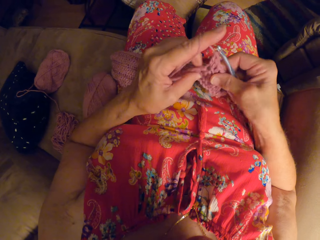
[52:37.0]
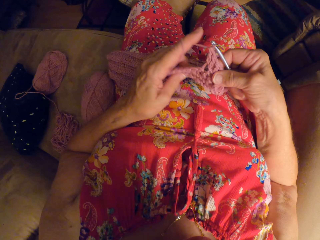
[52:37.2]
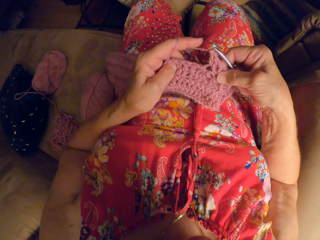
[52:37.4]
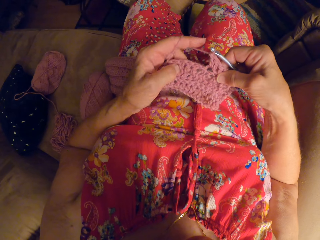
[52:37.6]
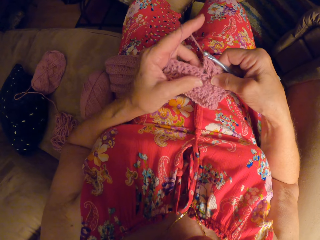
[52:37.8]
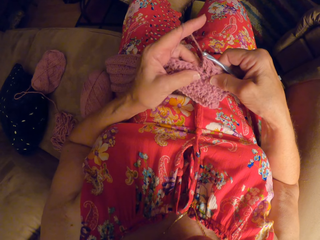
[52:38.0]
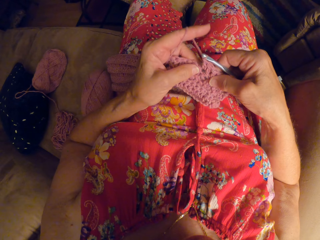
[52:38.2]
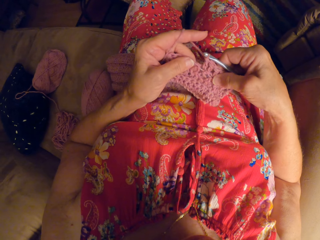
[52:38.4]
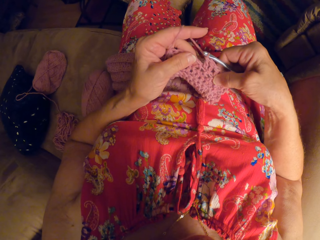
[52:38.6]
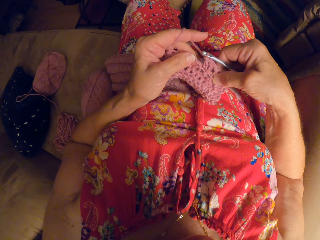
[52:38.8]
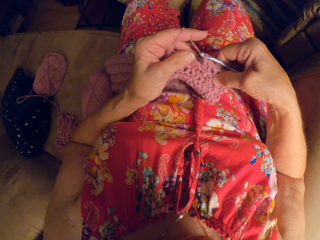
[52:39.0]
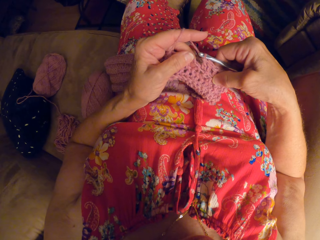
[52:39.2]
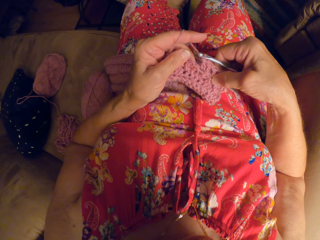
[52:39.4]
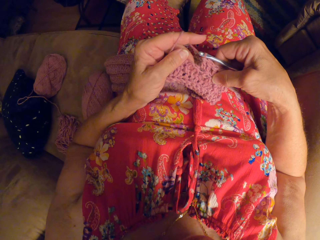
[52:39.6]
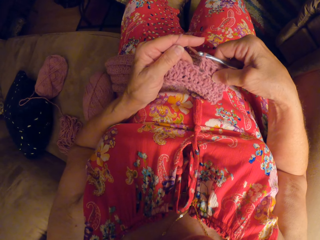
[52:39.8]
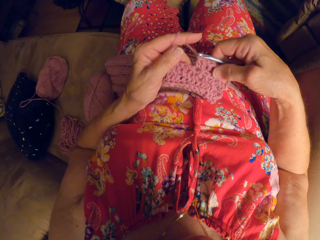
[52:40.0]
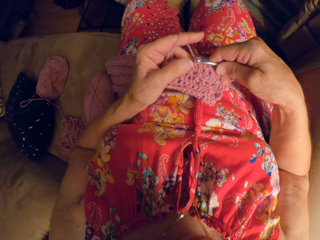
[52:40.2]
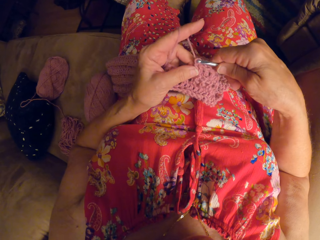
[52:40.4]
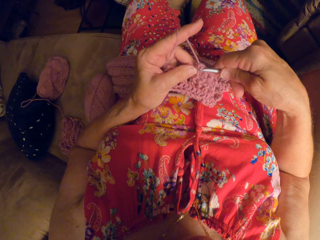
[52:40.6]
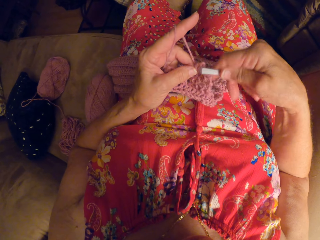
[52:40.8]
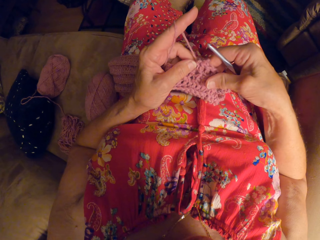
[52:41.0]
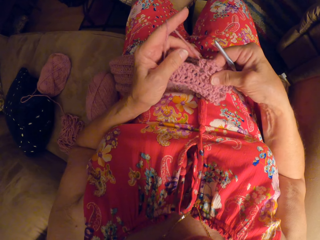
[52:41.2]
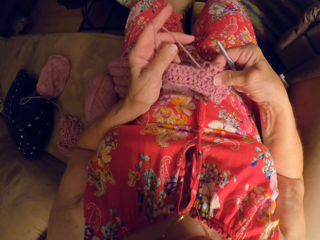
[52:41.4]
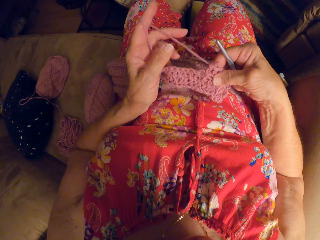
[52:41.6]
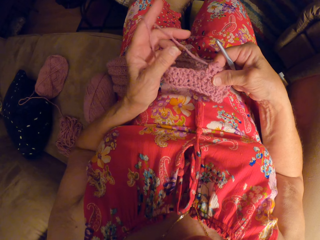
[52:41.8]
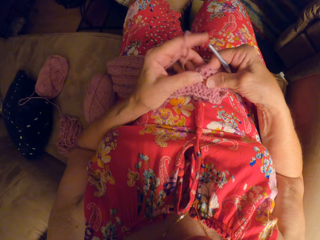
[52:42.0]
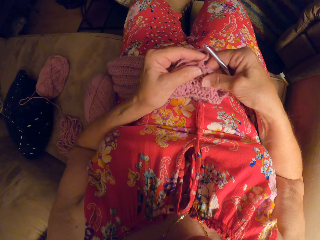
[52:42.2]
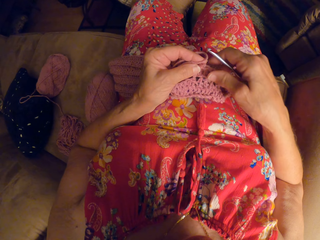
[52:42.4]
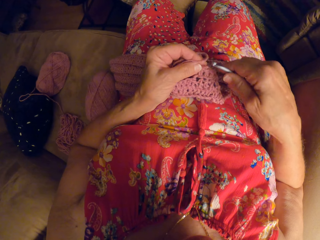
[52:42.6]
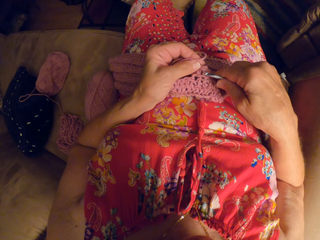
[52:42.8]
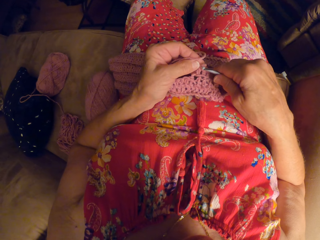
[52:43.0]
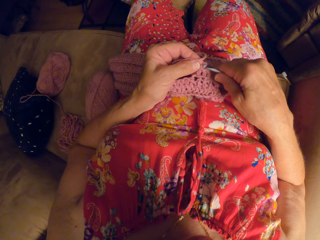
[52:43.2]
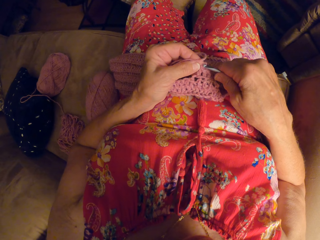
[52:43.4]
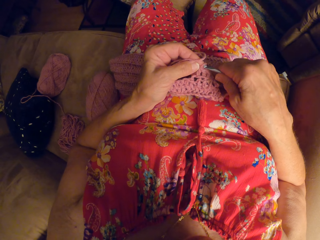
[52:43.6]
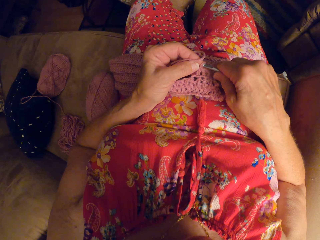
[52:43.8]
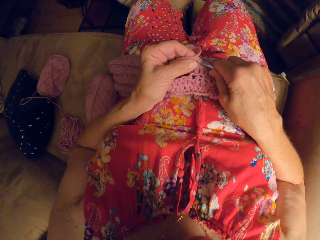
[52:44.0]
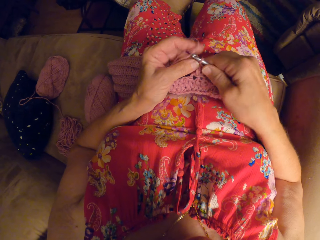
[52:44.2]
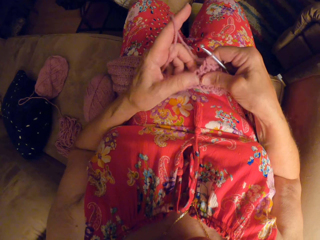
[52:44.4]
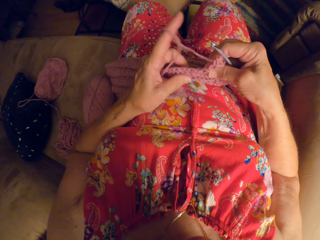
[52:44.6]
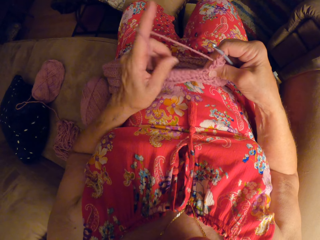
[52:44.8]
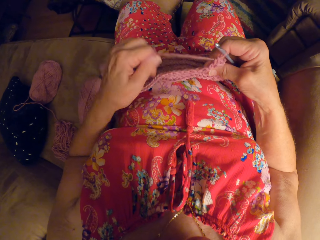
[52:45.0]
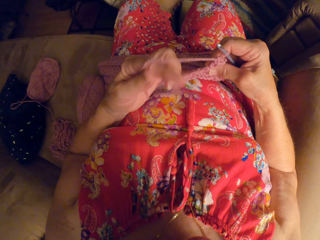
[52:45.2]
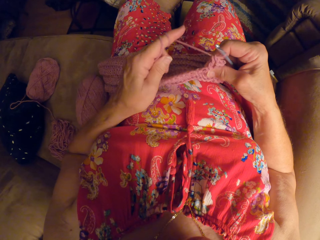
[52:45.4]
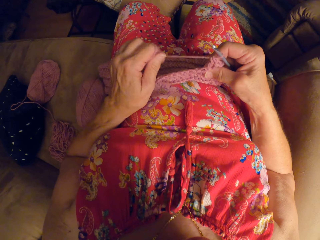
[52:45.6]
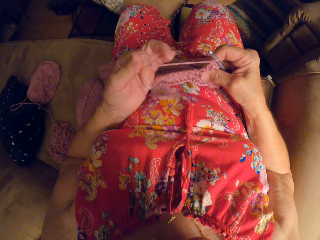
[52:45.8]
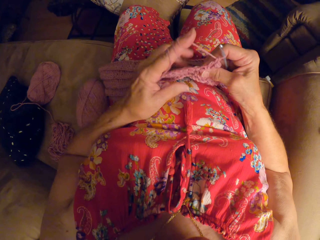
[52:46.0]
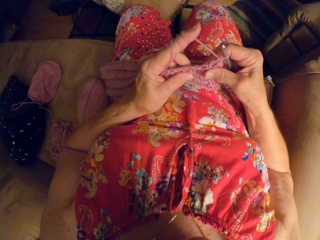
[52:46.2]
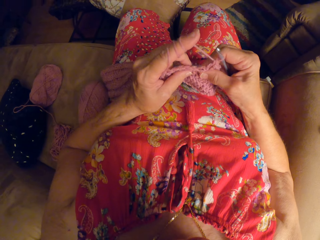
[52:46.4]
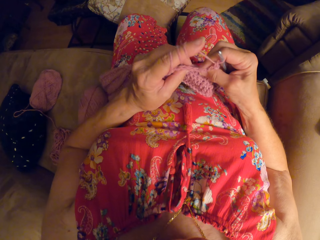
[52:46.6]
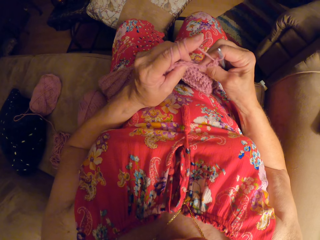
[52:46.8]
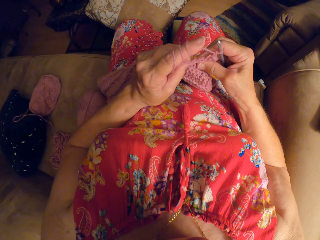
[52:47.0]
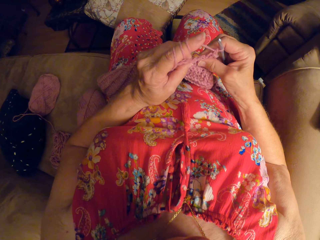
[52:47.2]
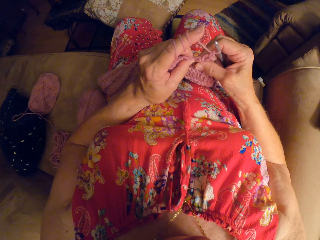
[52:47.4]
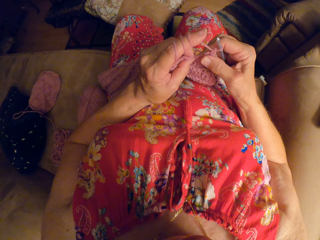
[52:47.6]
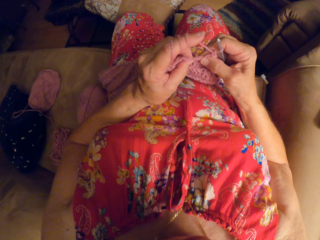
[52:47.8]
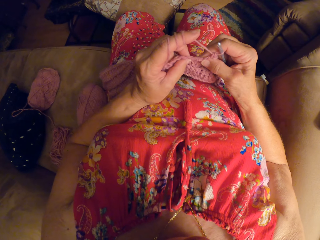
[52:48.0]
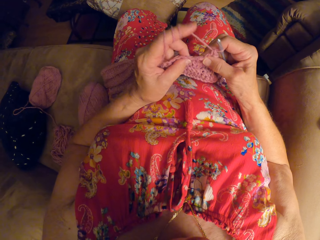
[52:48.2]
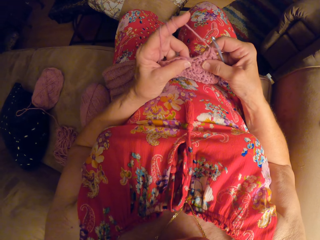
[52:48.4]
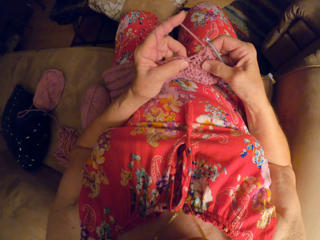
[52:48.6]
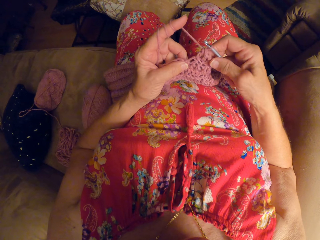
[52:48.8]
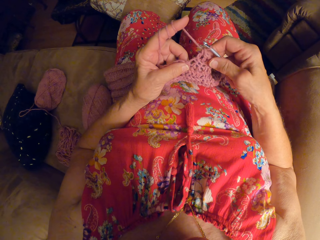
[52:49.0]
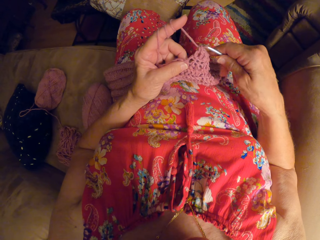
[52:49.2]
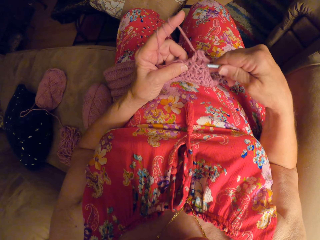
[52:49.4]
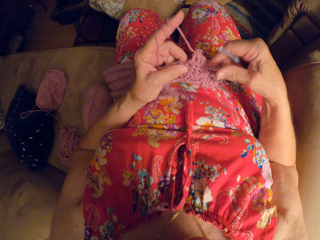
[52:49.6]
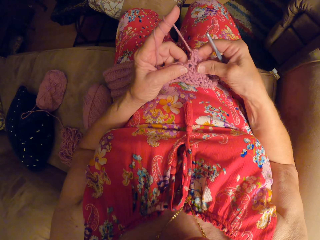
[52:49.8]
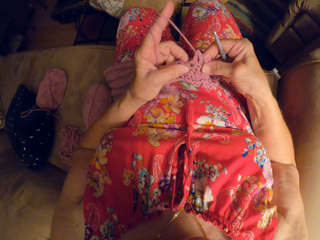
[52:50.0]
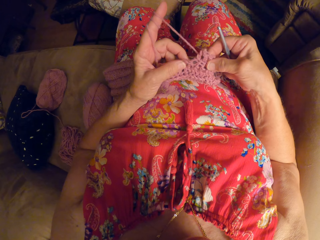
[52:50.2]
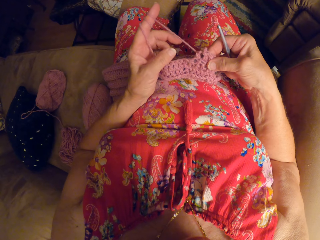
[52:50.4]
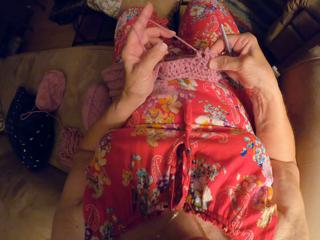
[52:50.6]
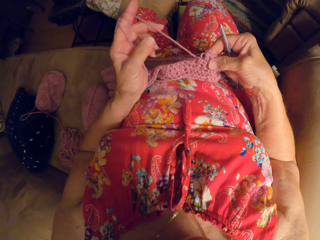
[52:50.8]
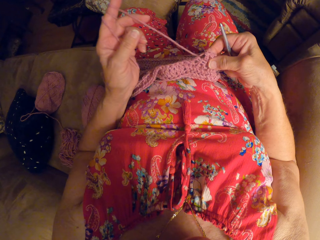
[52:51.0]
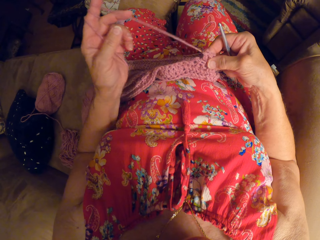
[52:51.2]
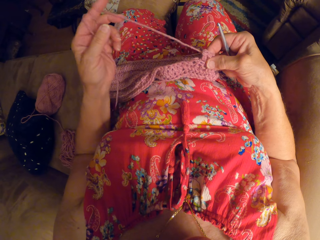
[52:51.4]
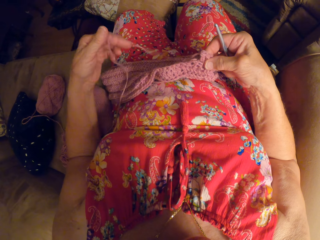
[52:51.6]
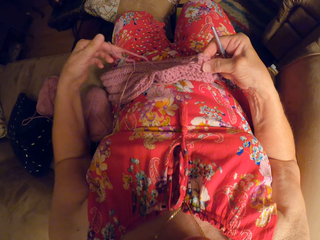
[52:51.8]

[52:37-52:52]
The camera wearer examines the crochet craft. She removes the crochet hook from the yarn. She loosens the rough edge of the crochet craft. She inserts the crochet hook into the yarn. She winds the yarn strand around her left index finger. She examines the crochet craft. She touches the fabric. She removes the crochet hook from the yarn. She loosens the rough edge of the crochet craft.

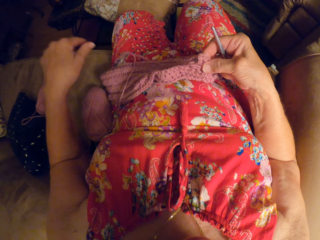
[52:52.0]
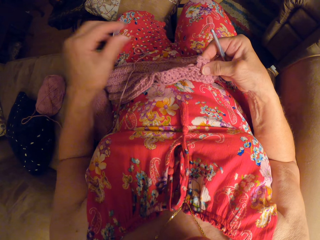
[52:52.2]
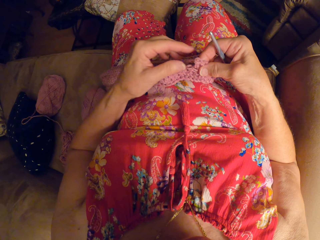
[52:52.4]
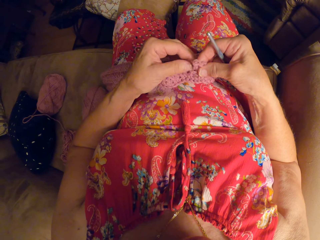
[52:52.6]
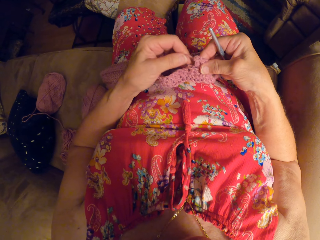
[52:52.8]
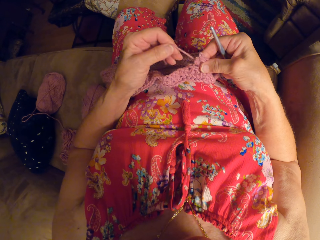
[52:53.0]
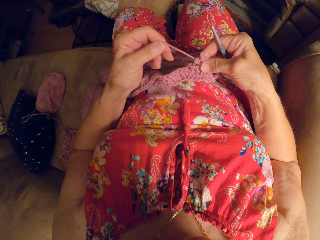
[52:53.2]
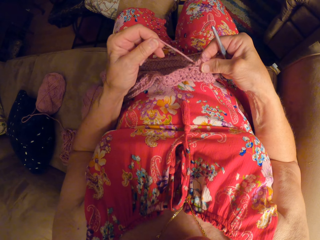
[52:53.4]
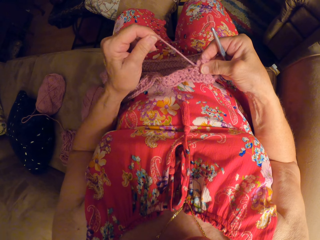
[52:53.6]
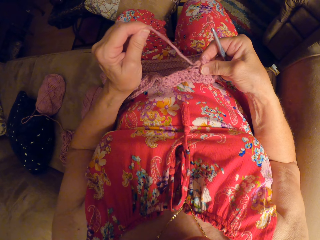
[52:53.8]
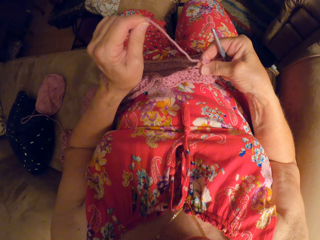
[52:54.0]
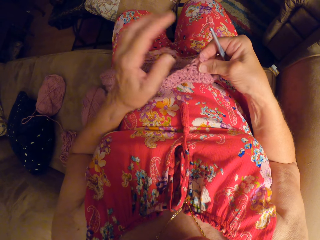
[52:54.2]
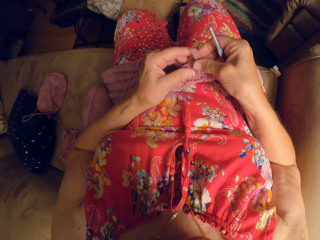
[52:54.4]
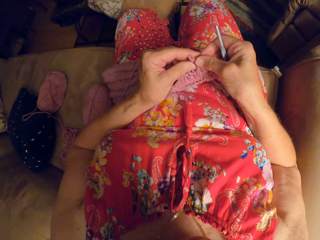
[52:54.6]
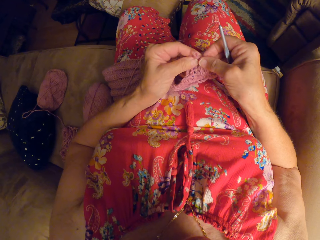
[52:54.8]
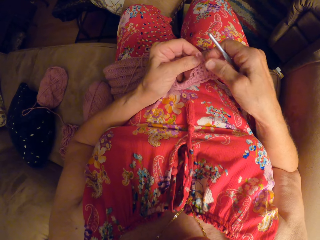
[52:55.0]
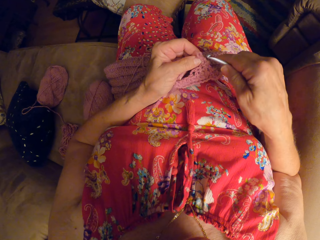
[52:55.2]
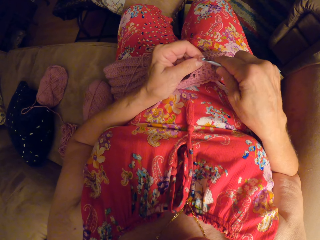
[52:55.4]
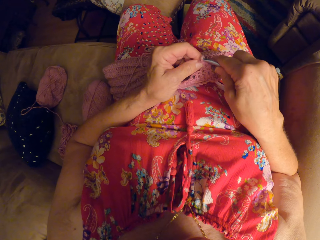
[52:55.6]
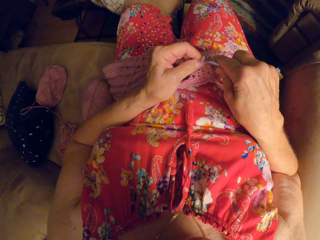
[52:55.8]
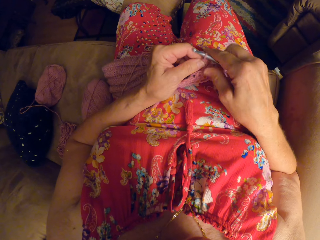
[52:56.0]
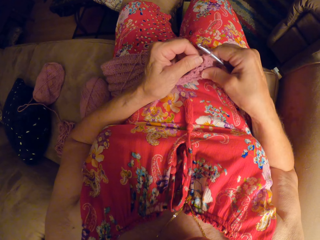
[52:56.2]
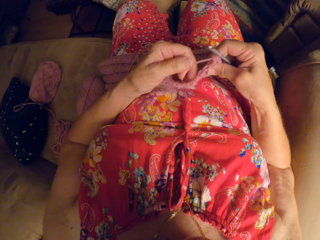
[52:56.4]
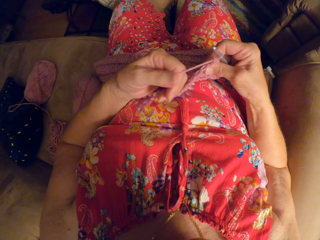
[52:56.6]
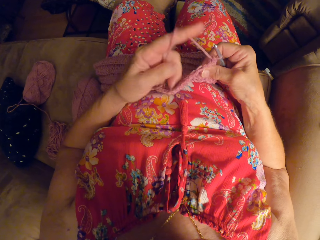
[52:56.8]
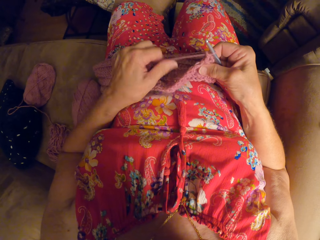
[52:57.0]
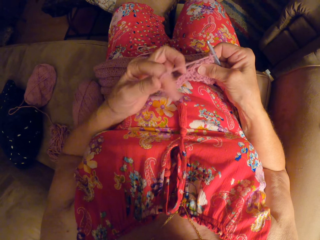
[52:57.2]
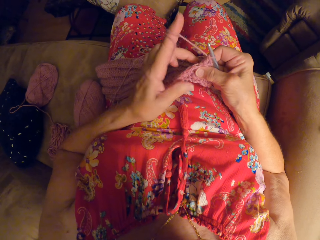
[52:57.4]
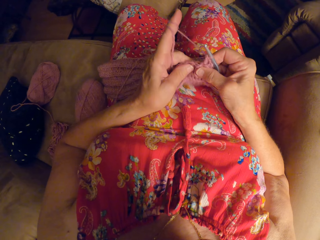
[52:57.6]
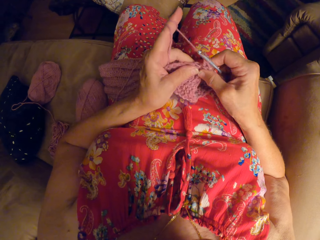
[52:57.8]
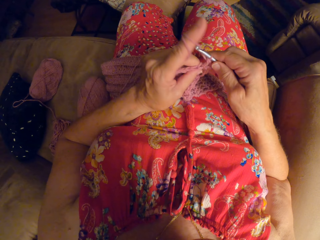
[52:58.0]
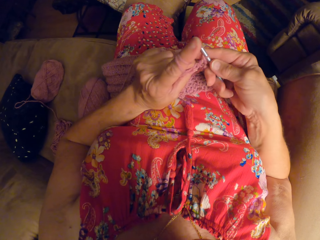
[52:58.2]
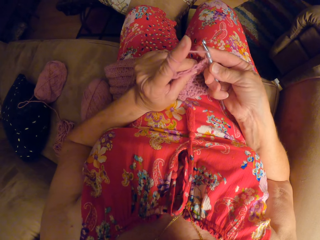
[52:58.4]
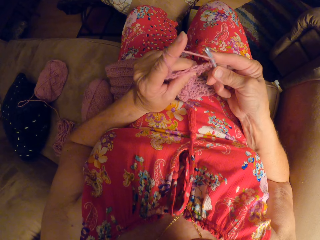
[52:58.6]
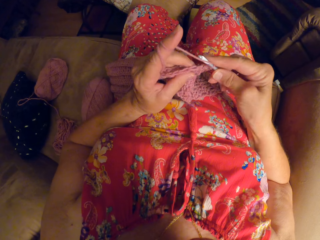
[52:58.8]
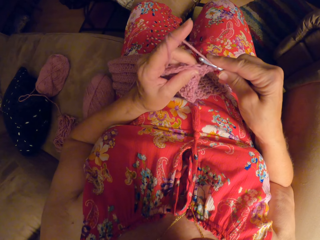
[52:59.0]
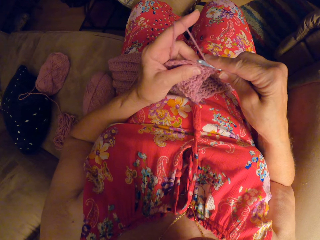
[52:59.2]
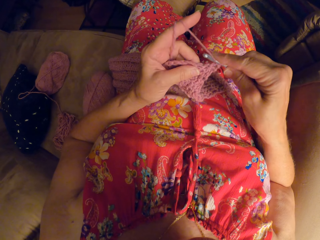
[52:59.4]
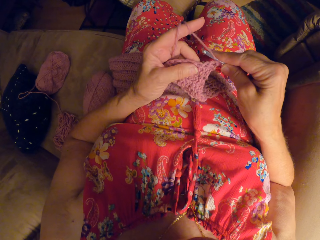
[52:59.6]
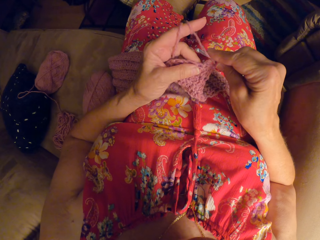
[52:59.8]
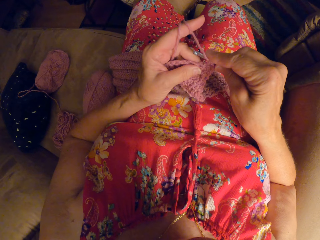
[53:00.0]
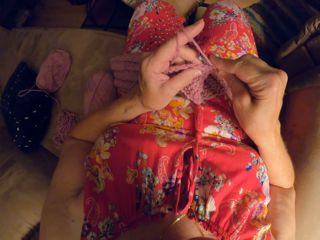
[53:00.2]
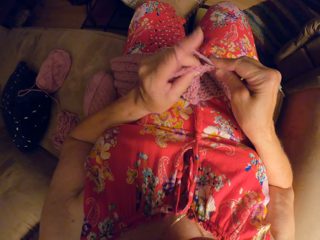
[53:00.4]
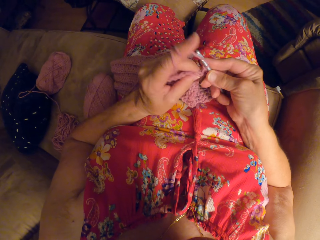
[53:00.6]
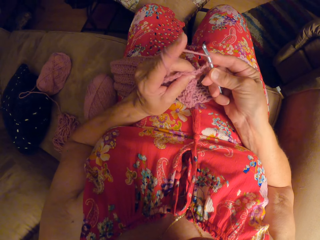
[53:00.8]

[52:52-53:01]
The camera wearer inserts the crochet hook into the yarn. She continues to crochet the yarn. She twists thread on her finger.
